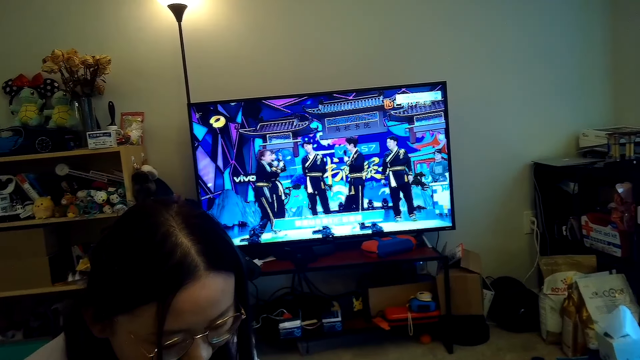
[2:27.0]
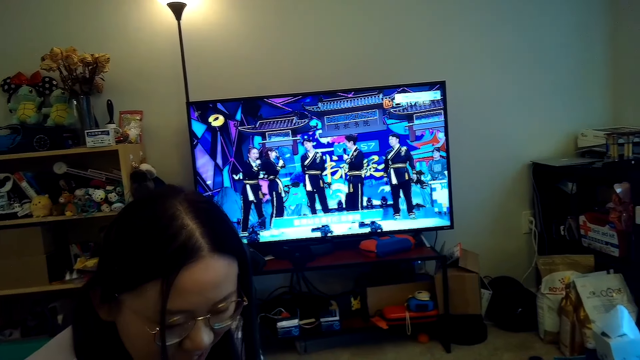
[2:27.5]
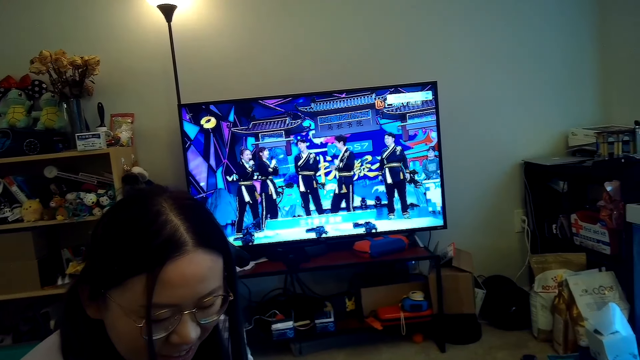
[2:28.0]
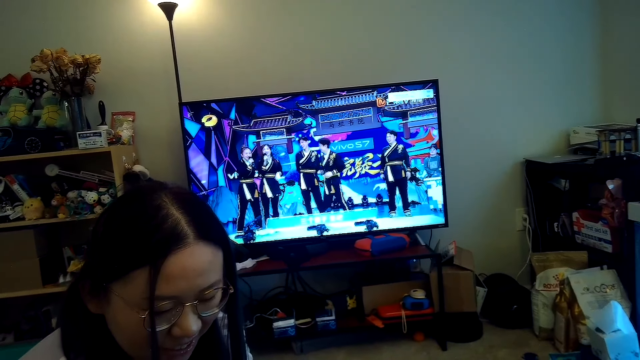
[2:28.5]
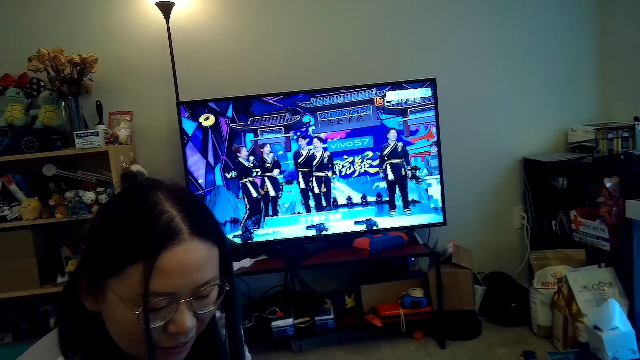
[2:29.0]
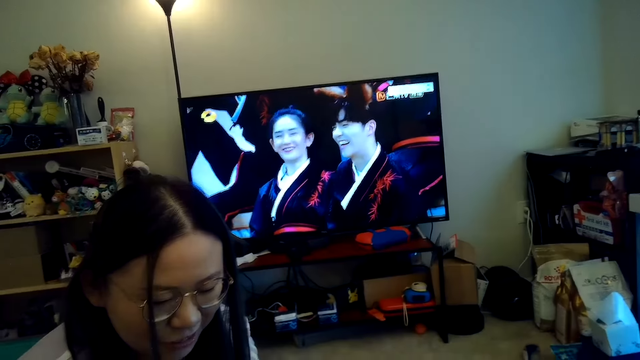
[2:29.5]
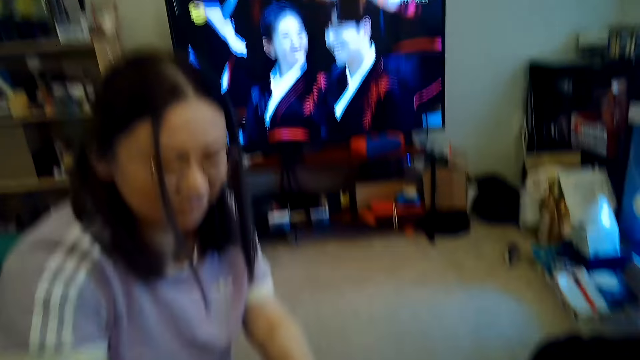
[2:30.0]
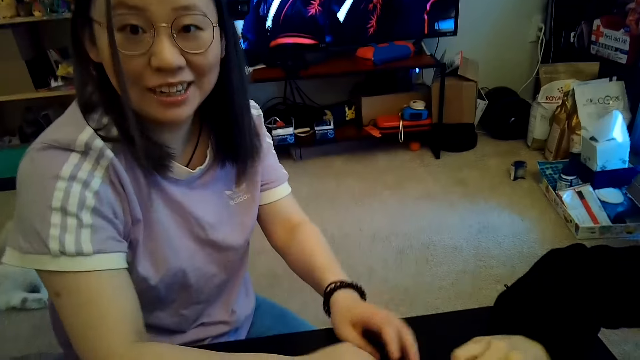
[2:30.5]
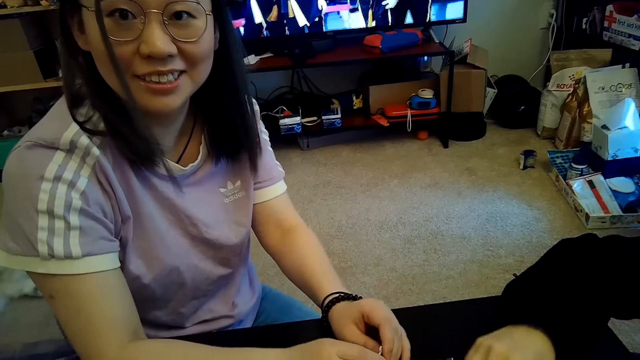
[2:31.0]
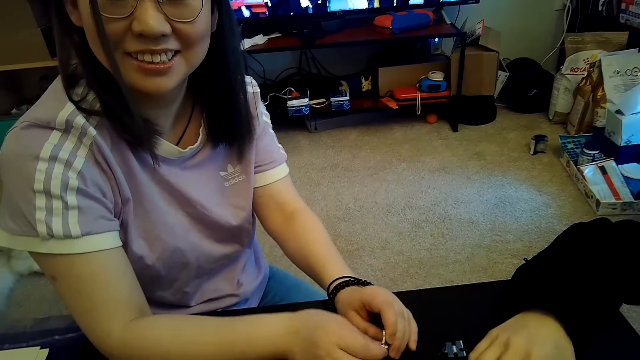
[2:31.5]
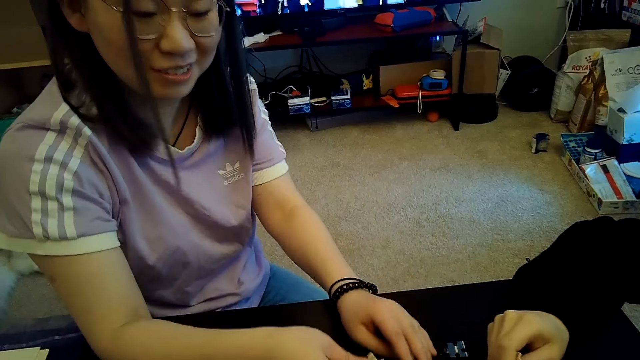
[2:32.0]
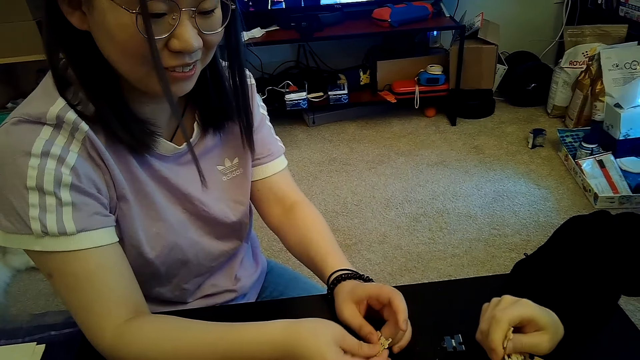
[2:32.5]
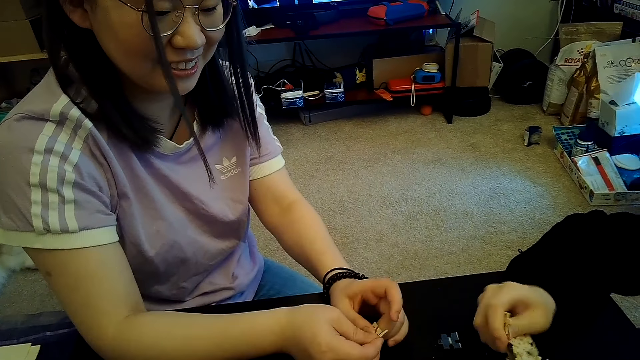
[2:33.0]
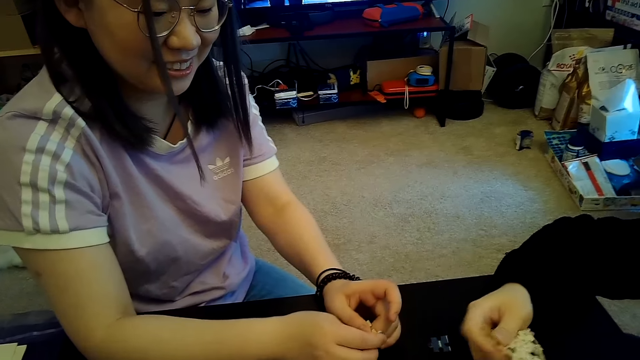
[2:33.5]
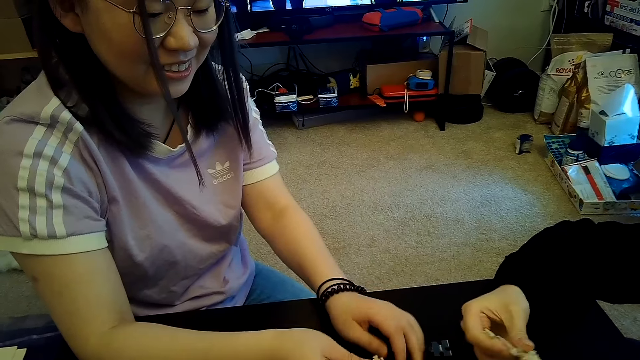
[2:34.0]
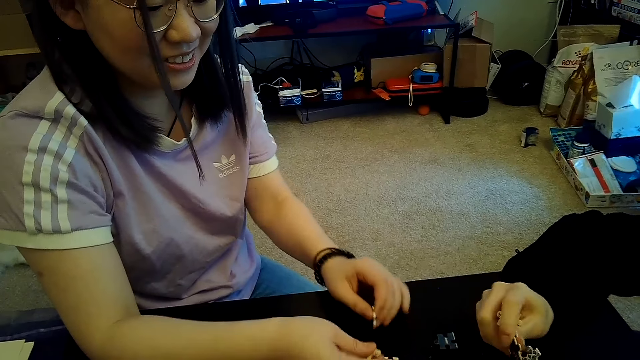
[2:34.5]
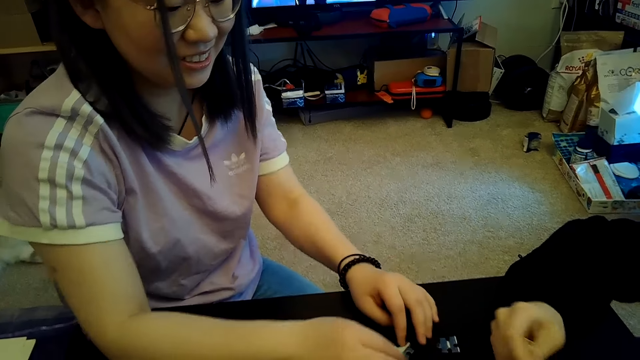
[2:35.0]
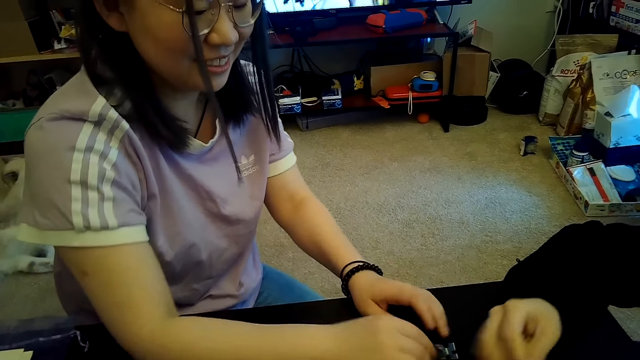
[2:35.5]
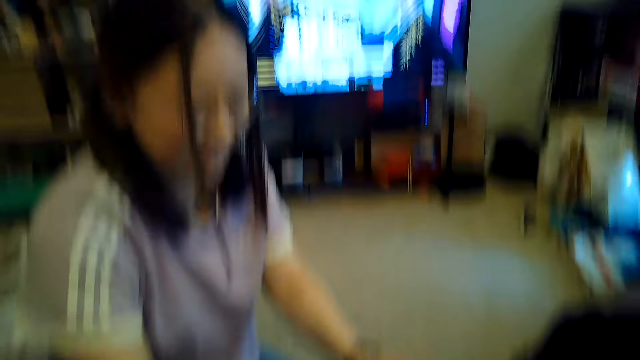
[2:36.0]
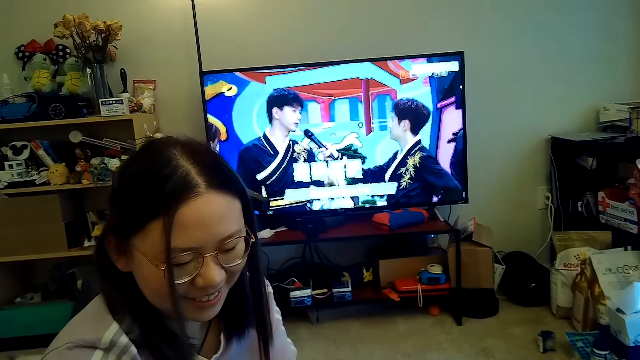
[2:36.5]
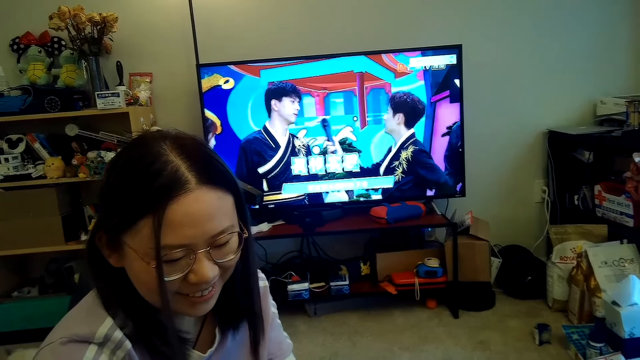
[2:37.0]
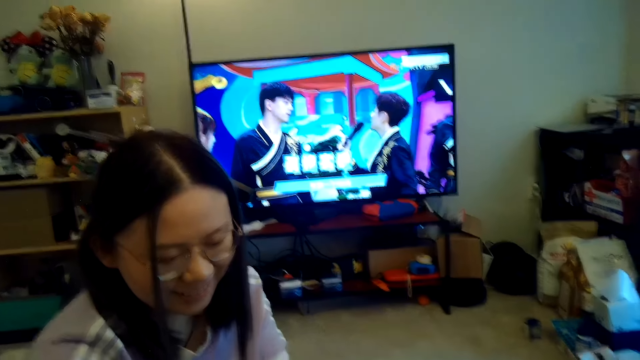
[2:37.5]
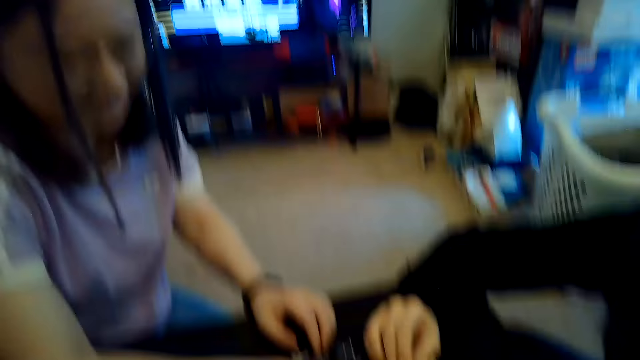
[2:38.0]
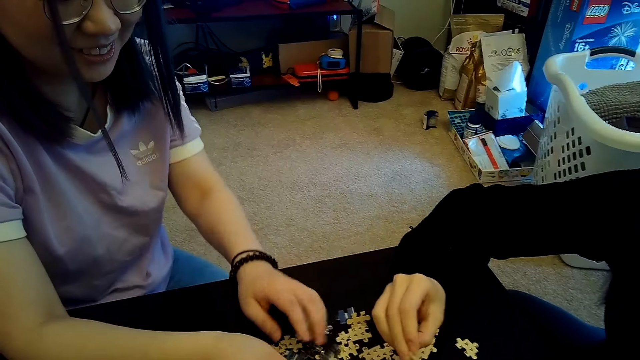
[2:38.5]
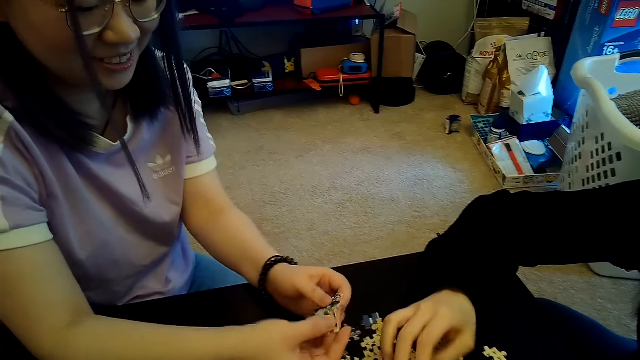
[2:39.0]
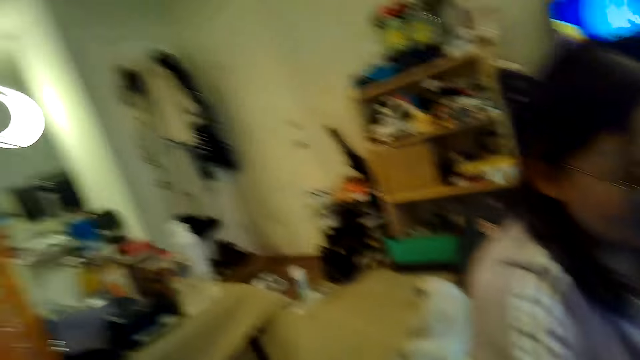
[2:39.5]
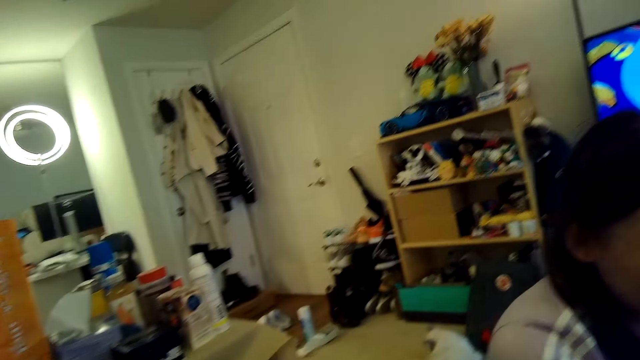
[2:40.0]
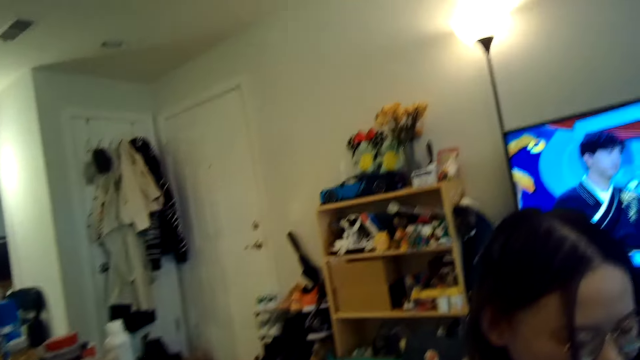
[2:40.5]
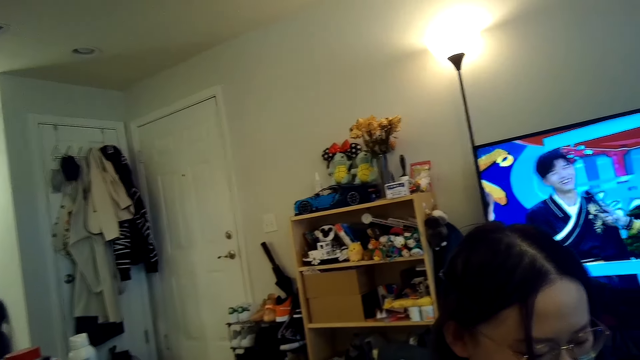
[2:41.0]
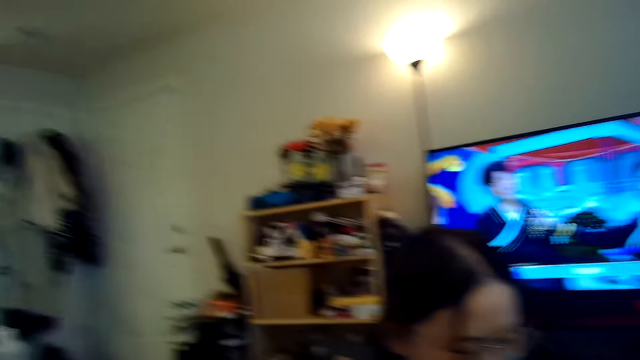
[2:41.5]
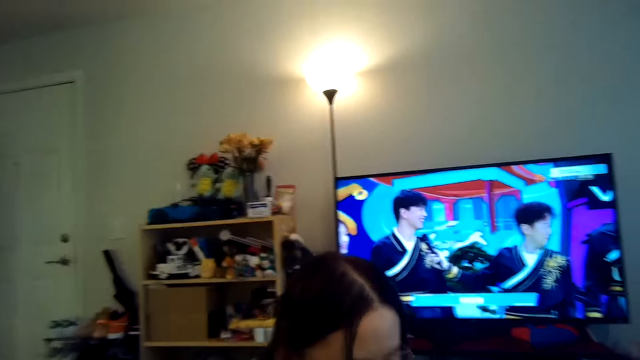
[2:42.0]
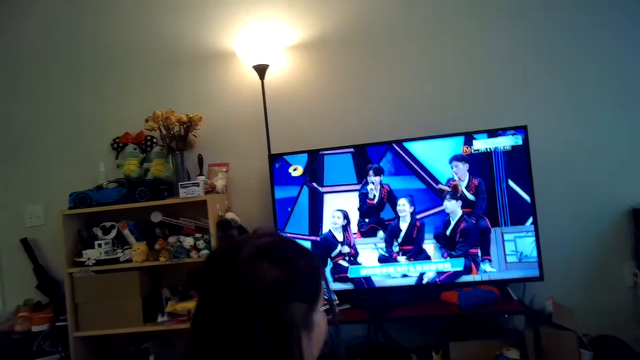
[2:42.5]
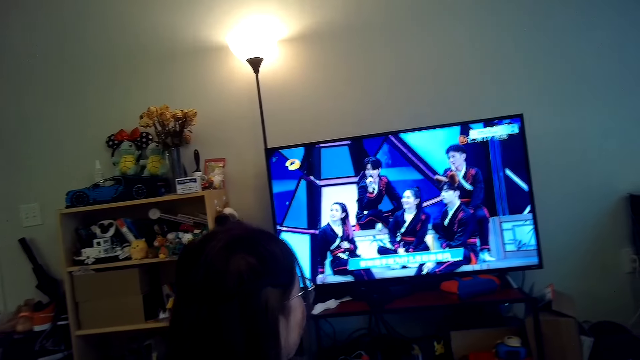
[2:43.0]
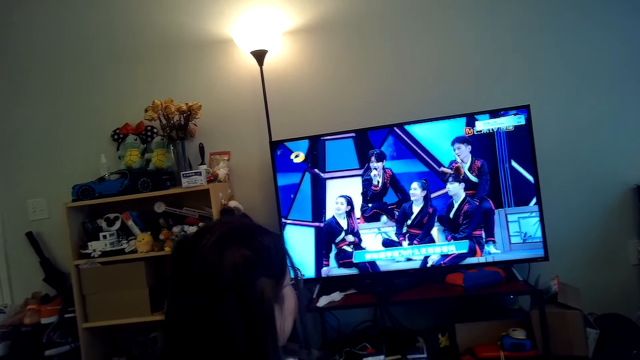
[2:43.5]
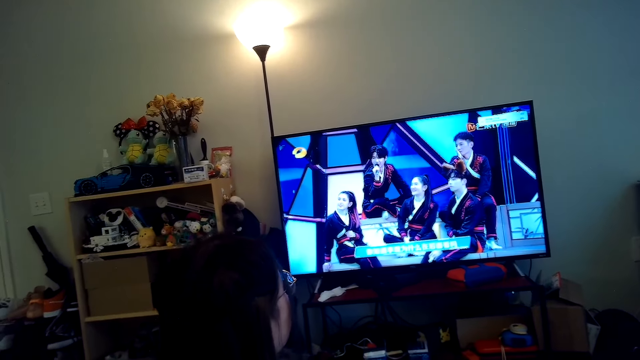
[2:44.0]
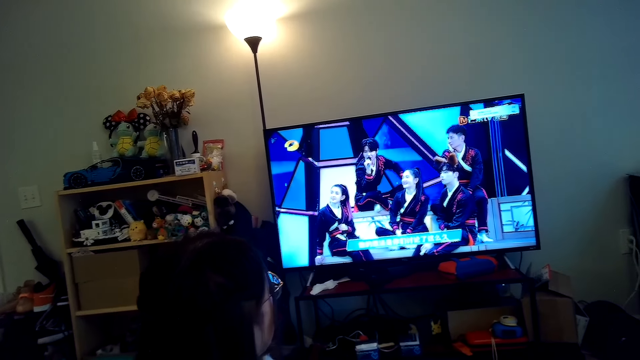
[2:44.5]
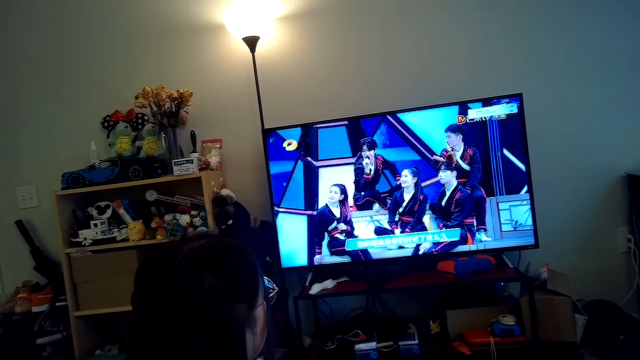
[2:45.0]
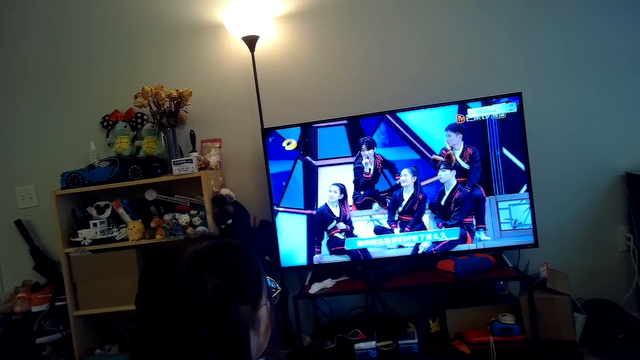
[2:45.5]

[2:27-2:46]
Someone plays the puzzle while talking. The camera wearer looks at the TV. They look around.

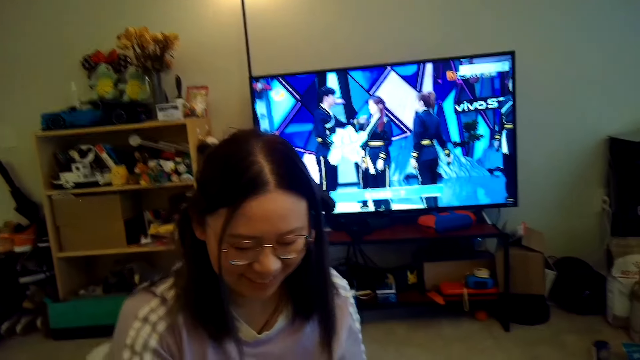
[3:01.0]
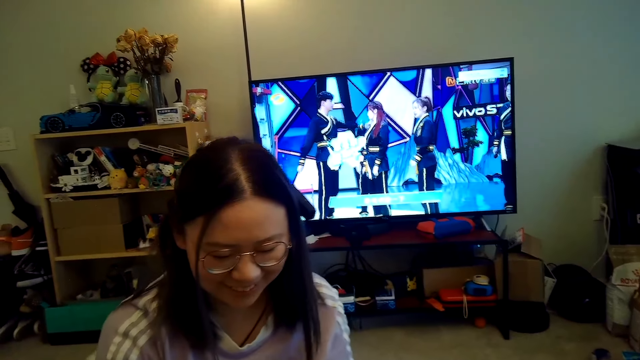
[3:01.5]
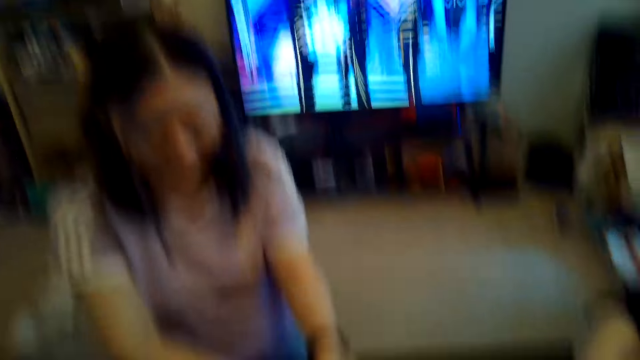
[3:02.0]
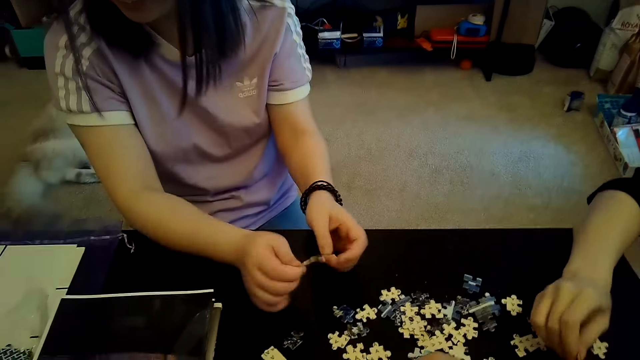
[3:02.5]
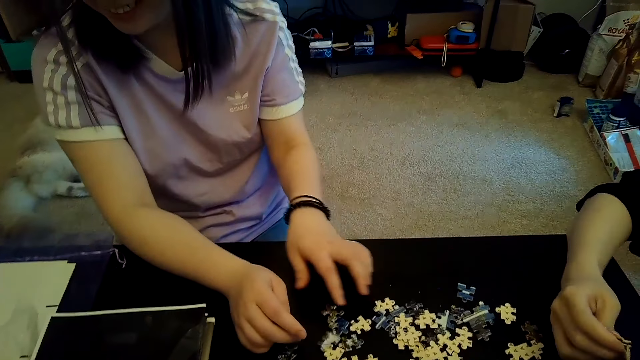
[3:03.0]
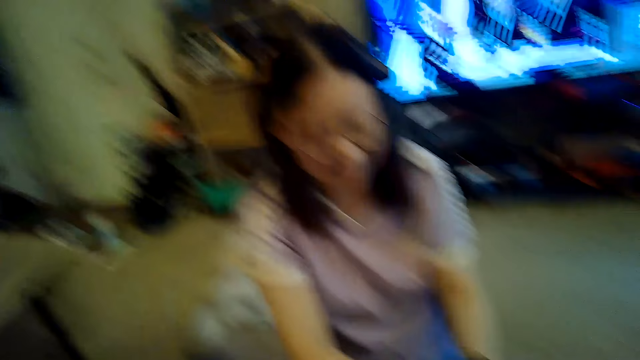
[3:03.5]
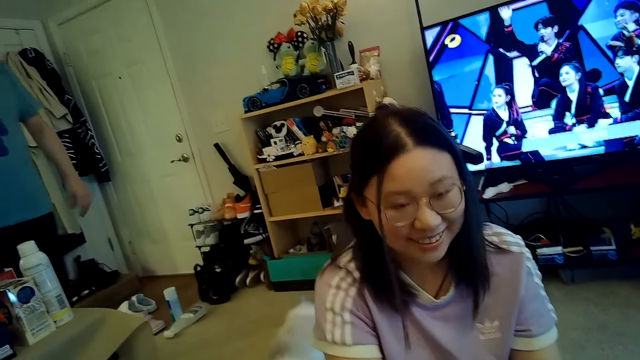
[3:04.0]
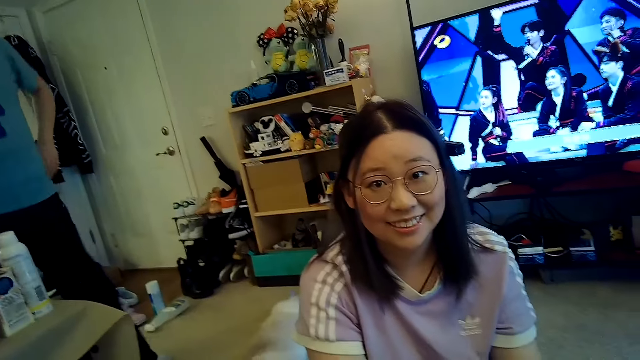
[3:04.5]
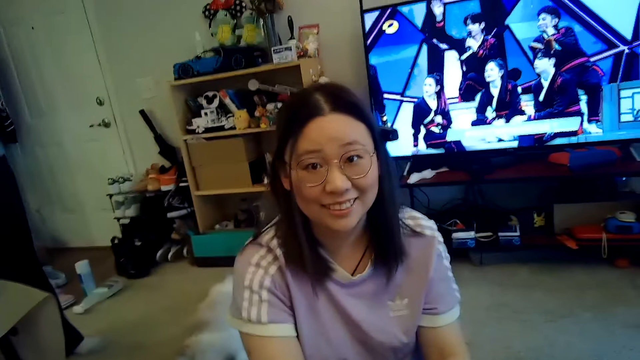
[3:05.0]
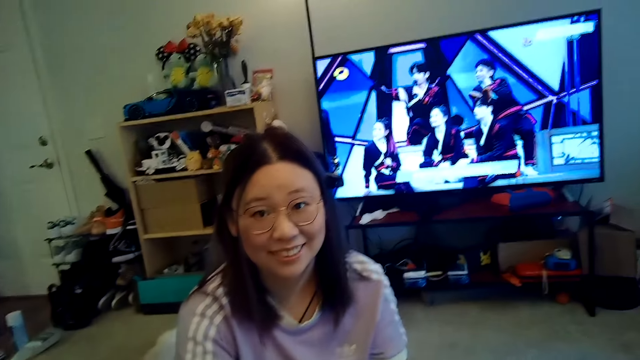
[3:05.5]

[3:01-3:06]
A woman separates the jigsaw puzzle. Another woman separates the jigsaw puzzle. Someone looks at the camera wearer.
